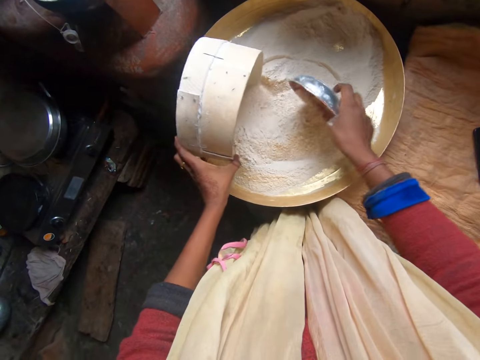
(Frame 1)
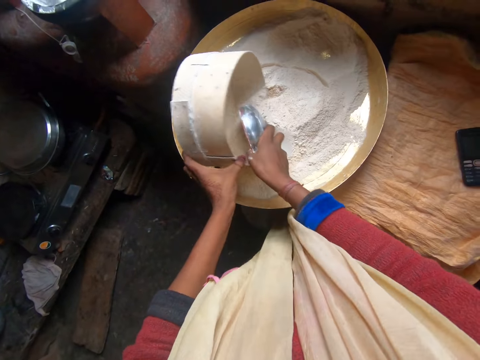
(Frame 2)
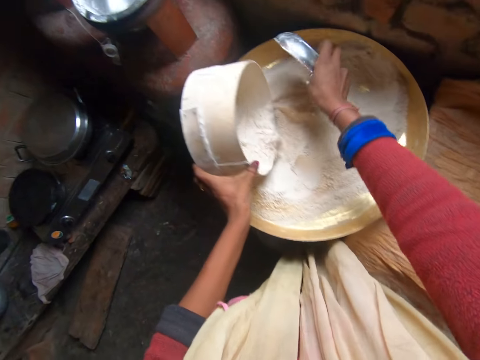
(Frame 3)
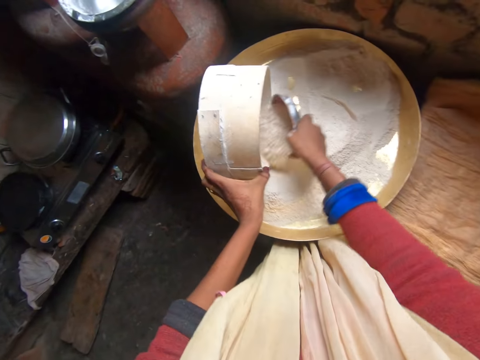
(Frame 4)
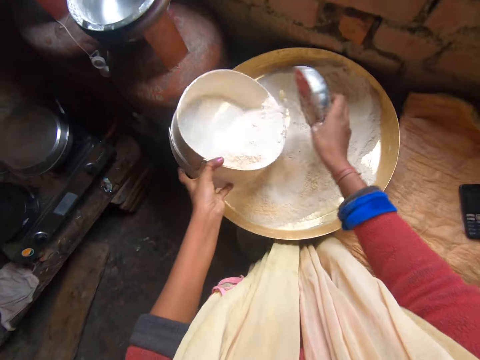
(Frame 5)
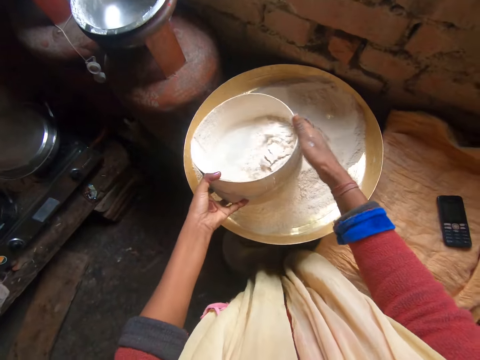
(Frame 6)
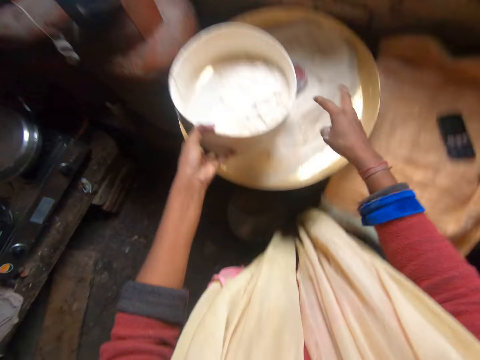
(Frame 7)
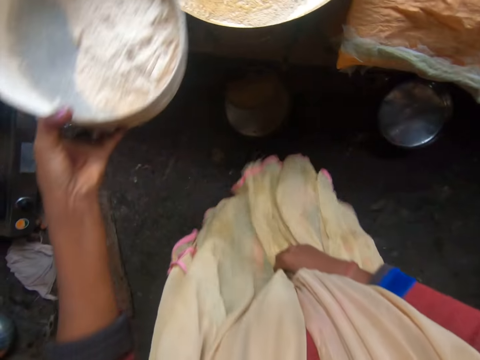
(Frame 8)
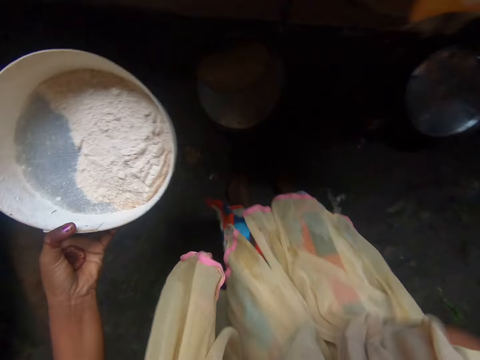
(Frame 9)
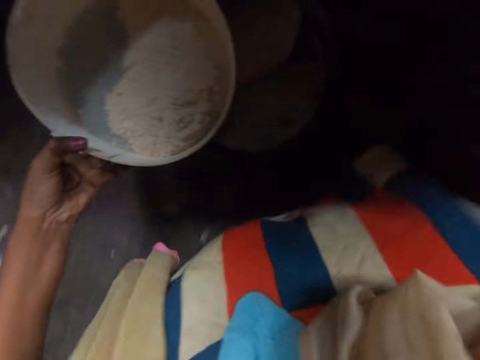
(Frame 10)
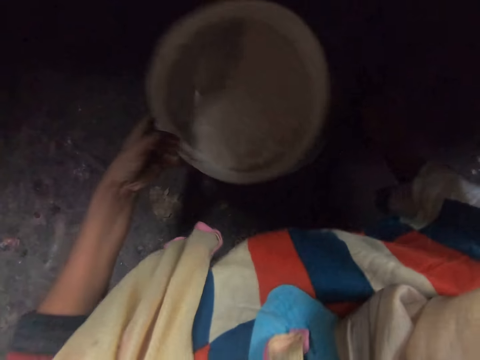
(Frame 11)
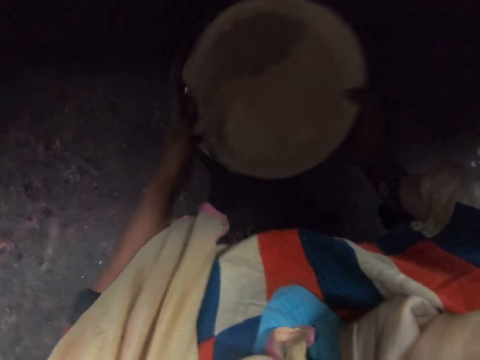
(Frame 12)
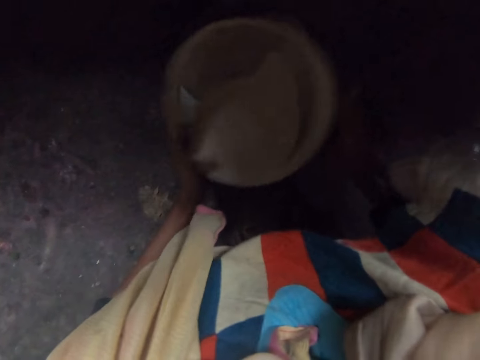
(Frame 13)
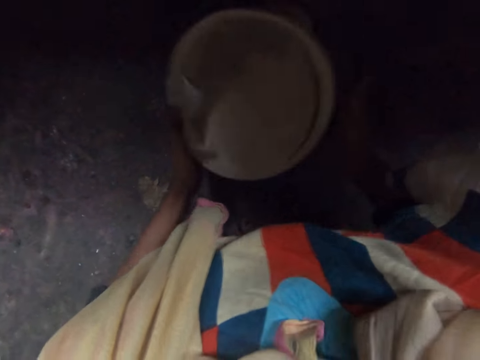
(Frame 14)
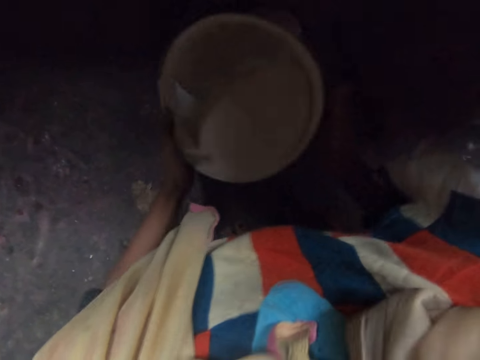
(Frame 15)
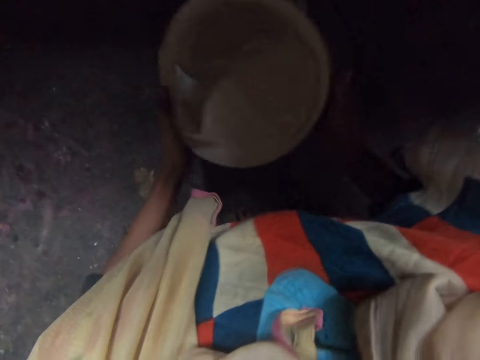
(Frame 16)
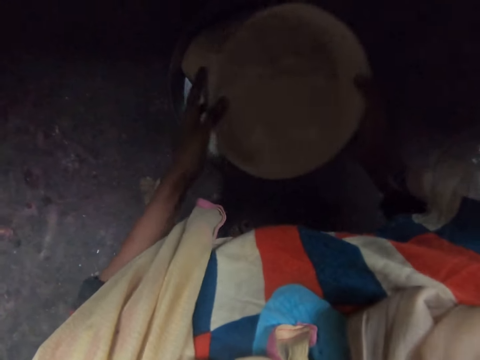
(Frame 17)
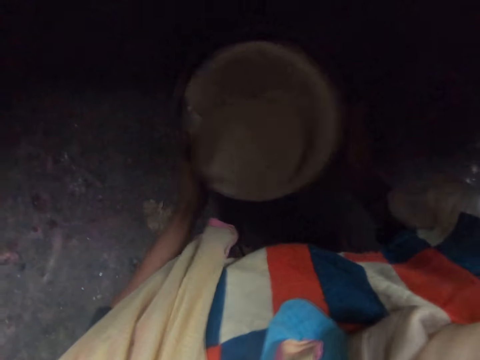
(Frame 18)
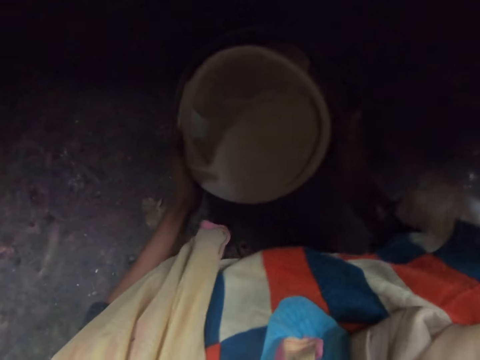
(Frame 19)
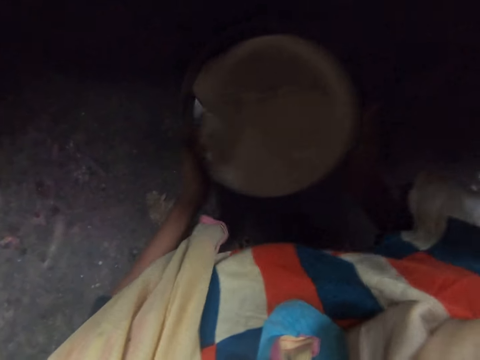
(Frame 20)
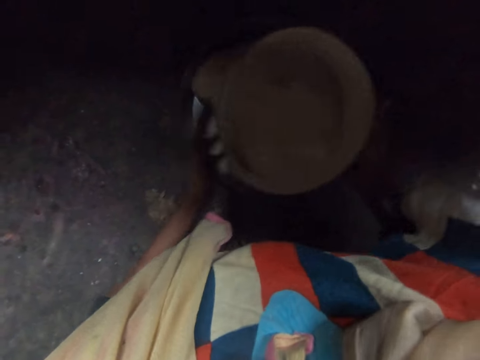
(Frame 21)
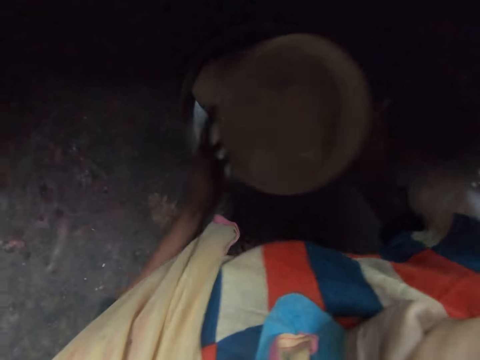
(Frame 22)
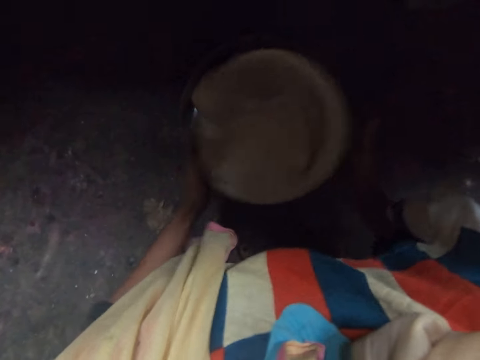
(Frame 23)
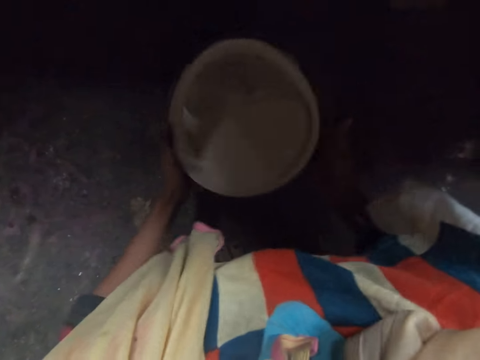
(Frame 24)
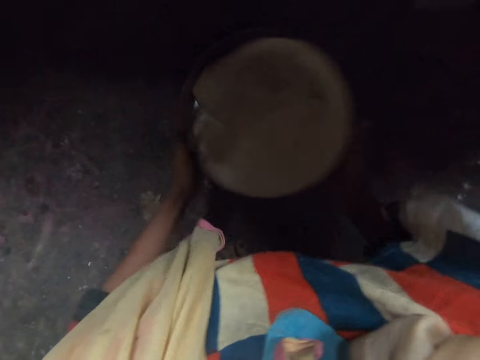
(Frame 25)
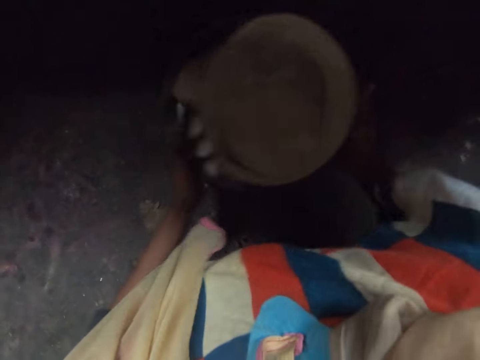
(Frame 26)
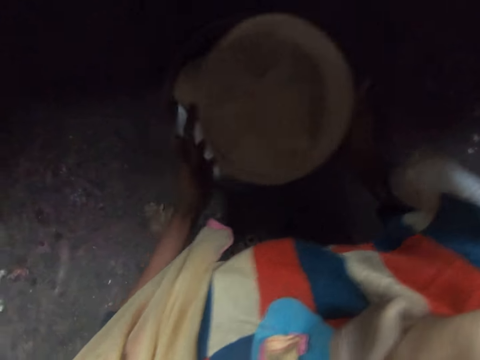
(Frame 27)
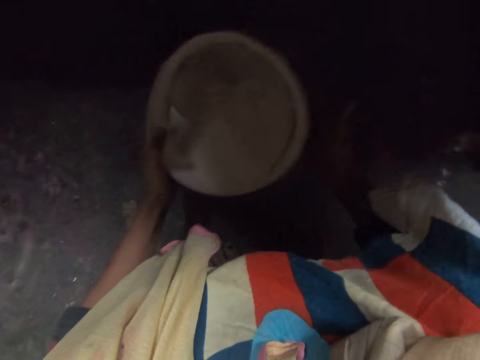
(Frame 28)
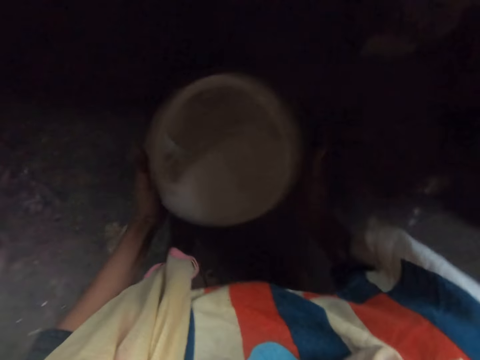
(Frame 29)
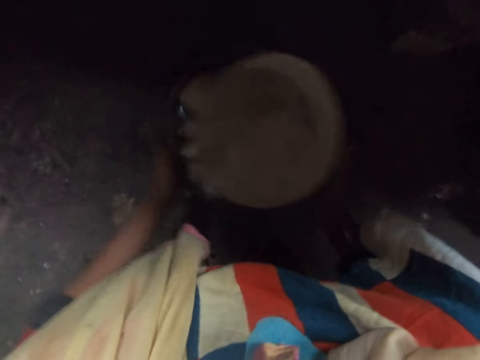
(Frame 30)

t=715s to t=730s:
The camera wearer packs flour in the sieve from the tray. She drops the bowl in the tray. She holds her cloth. She hits the sieve with the hand and shakes the sieve.

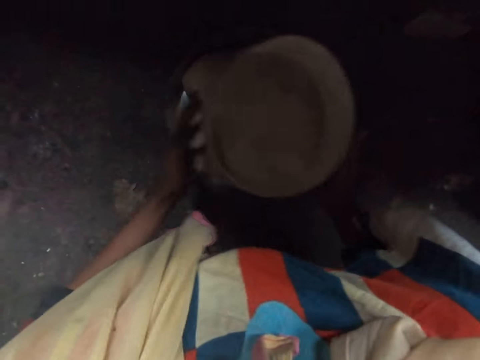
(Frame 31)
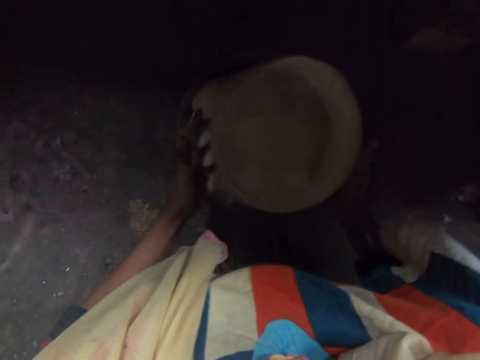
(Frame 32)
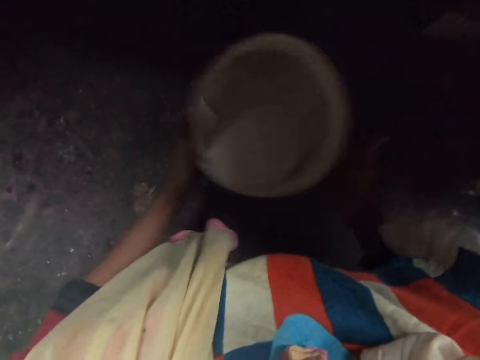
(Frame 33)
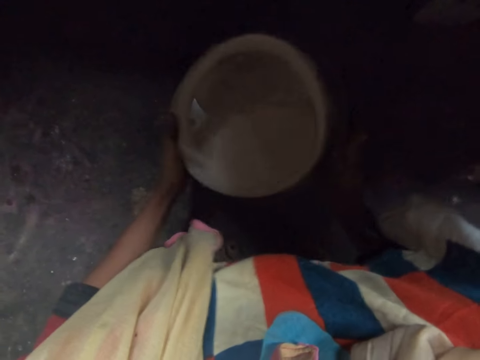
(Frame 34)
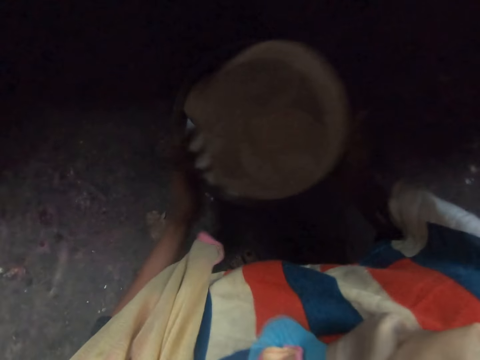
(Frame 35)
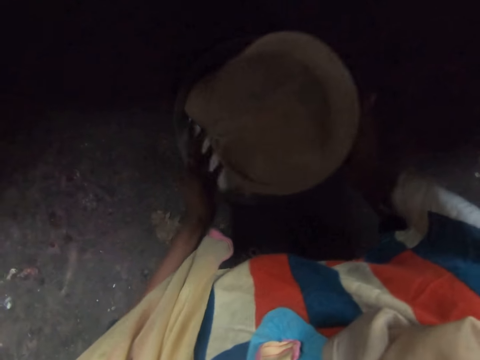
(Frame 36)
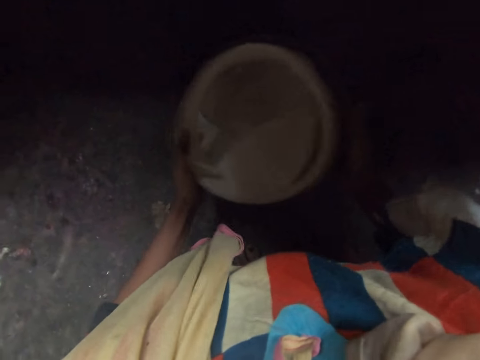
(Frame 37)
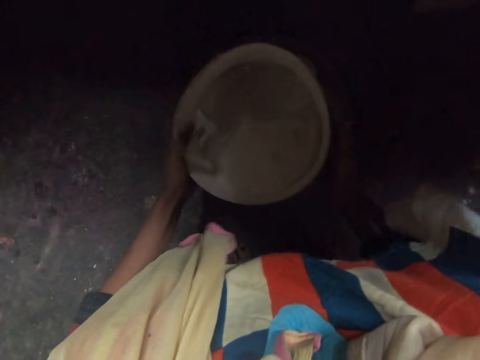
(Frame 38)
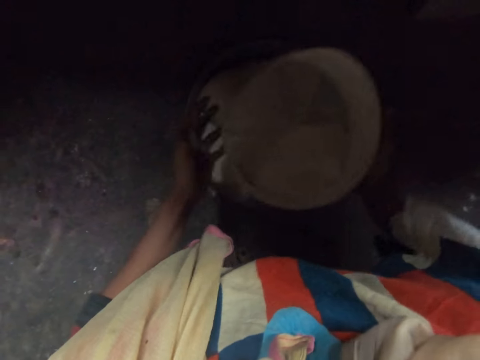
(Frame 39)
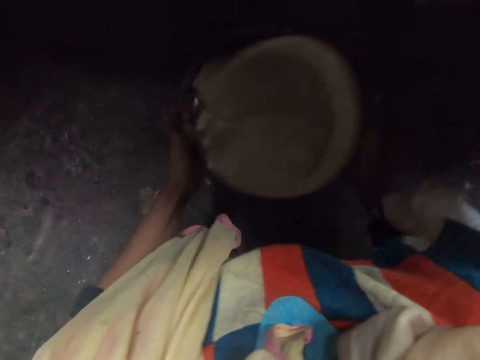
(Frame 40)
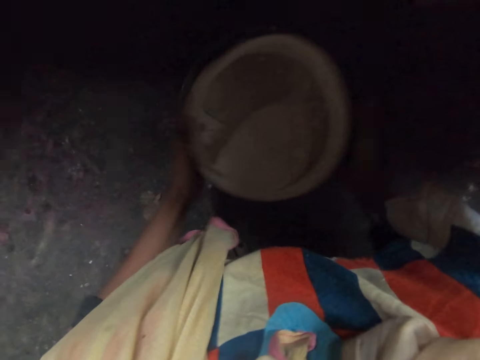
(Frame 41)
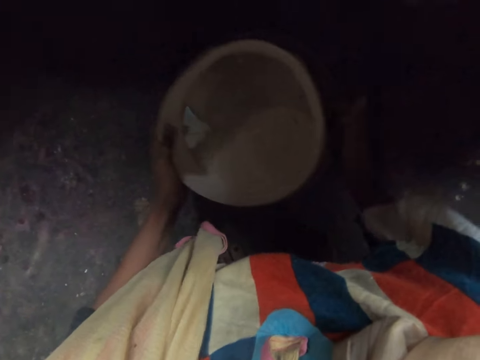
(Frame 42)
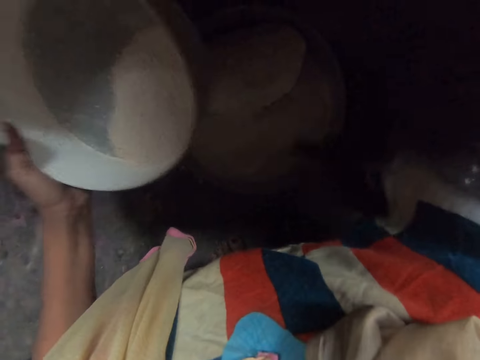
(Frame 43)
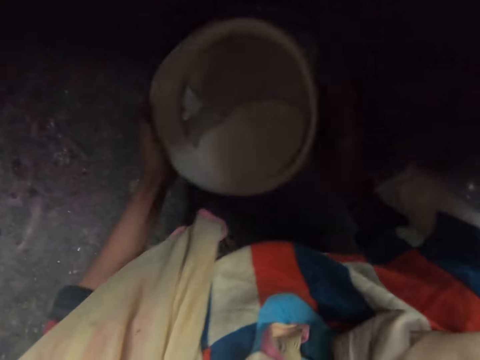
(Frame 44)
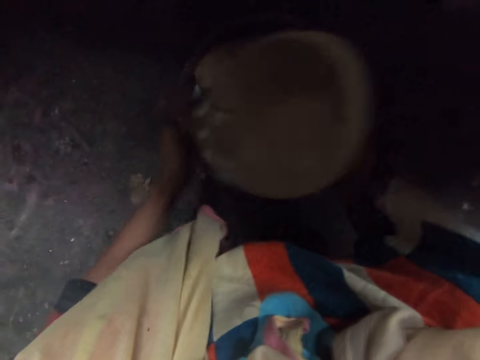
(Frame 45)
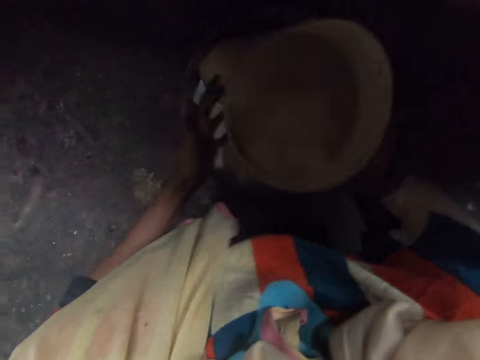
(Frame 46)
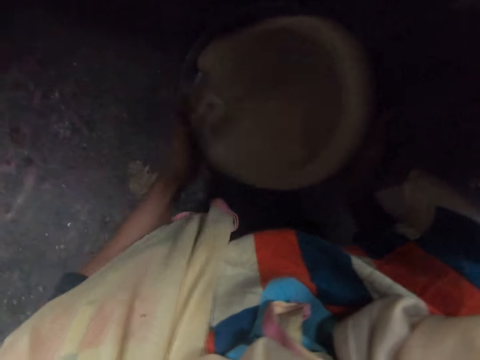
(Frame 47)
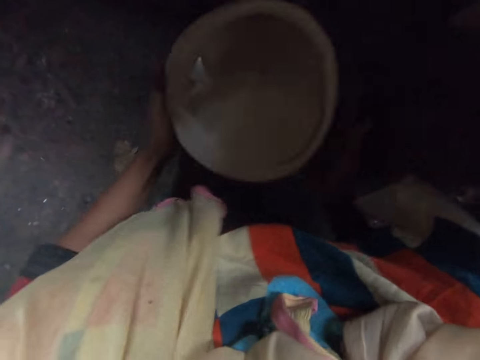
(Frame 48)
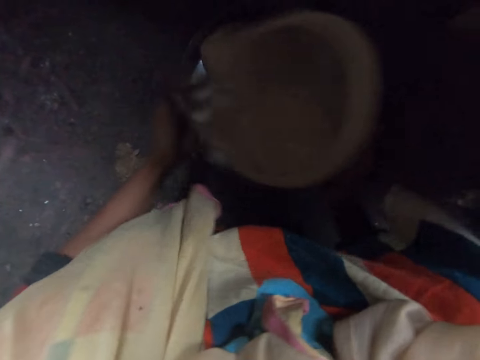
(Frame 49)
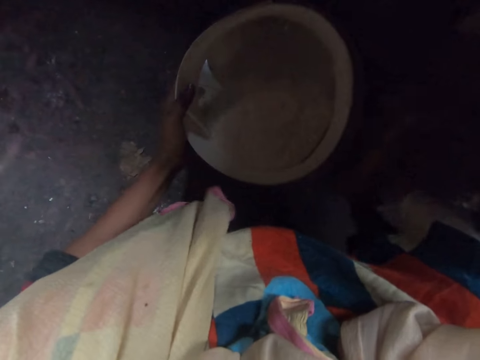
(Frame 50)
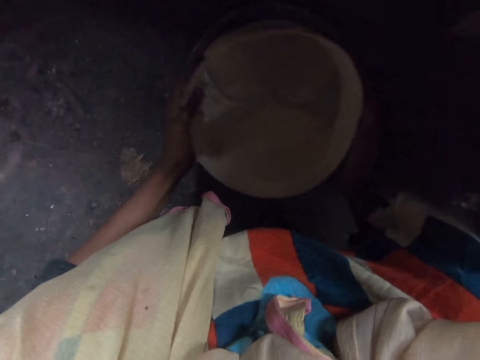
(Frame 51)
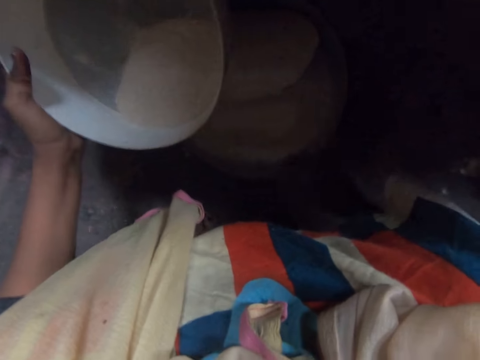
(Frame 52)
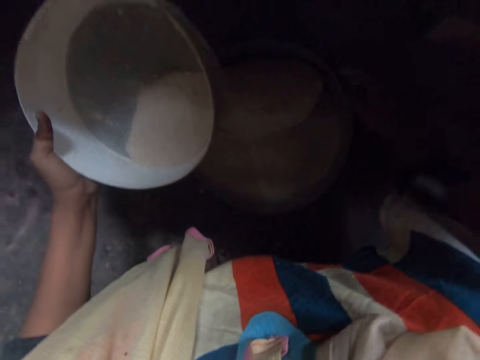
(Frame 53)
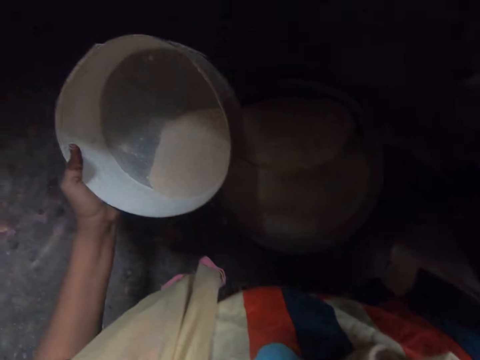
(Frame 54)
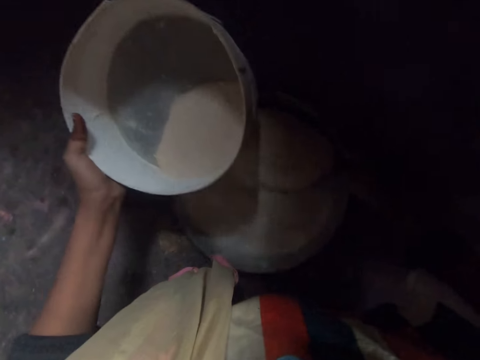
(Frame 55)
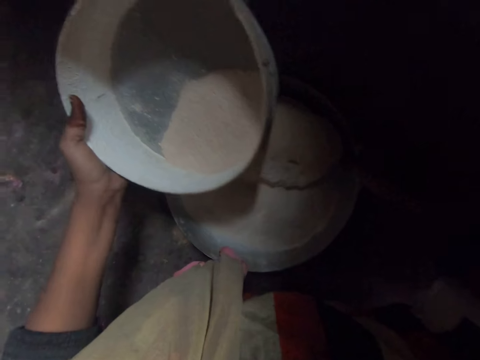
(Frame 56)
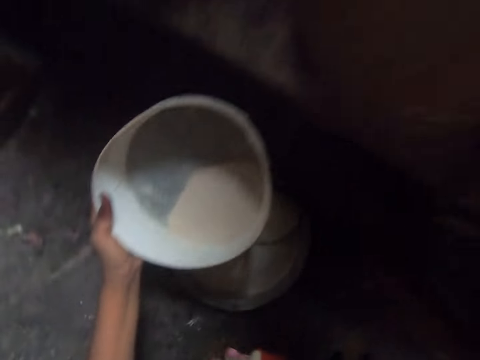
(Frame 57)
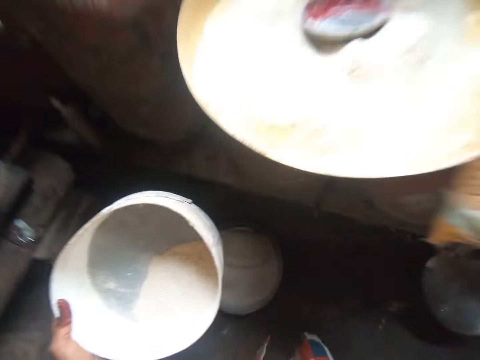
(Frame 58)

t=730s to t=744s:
The camera wearer hits the sieve with the hand. They hit the sufuria with the hand. They shake the sieve. They hit the sieve. They shake the sieve. They hit the sufuria with the hand and move the sufuria.
